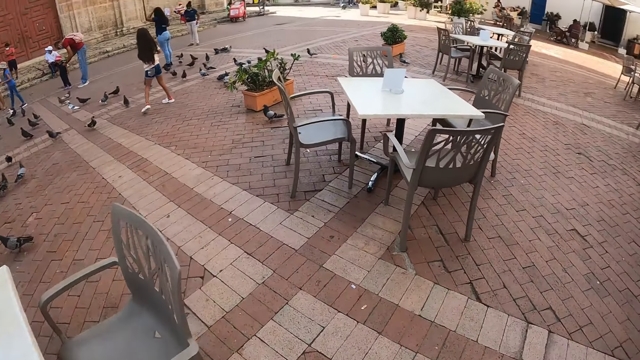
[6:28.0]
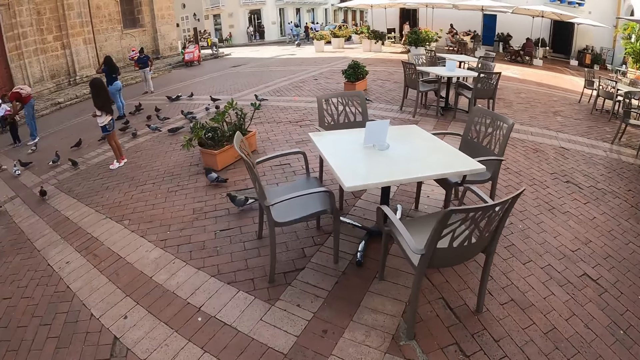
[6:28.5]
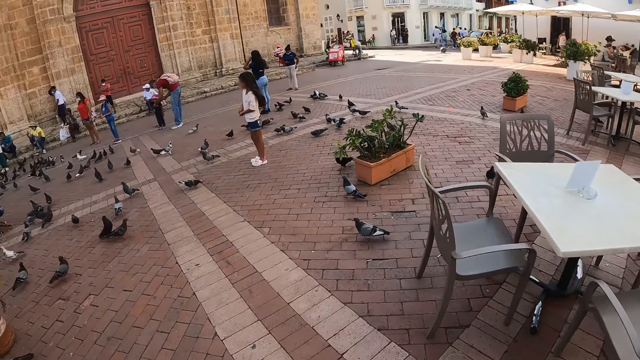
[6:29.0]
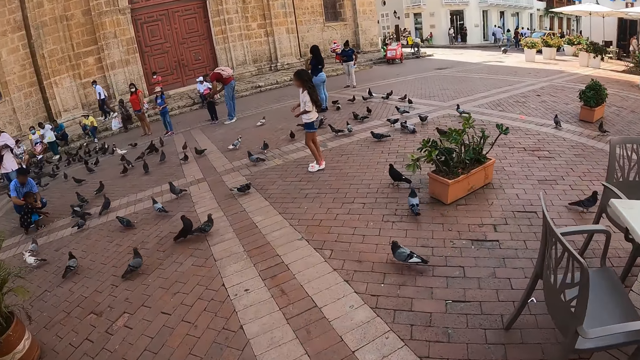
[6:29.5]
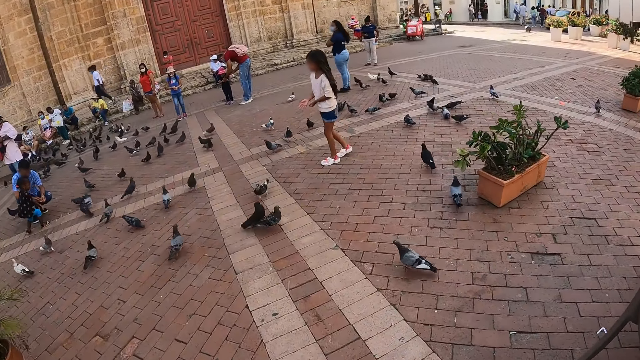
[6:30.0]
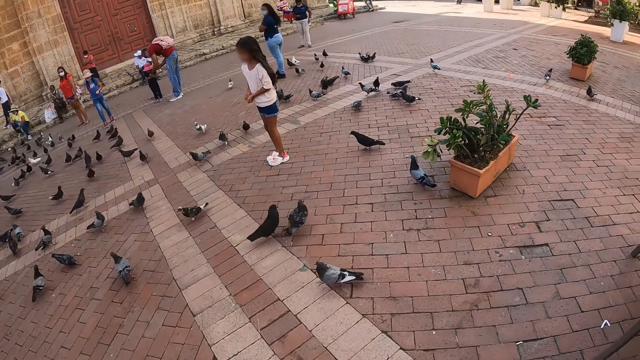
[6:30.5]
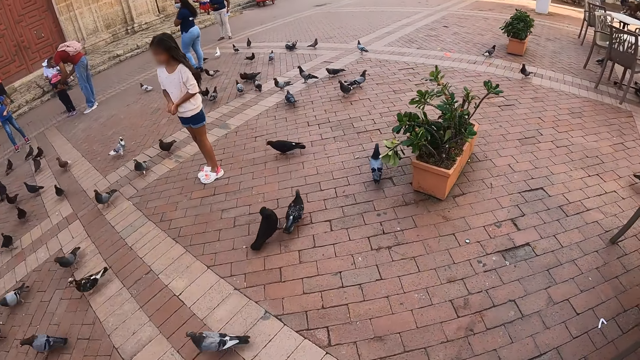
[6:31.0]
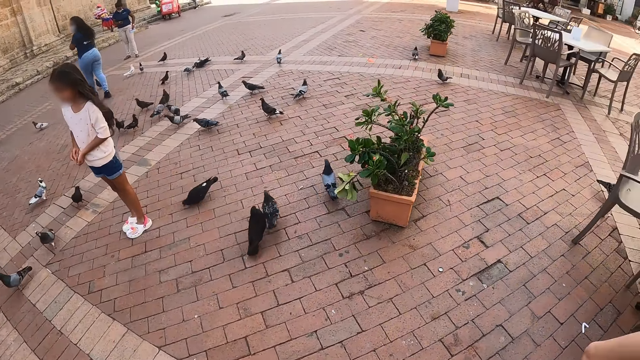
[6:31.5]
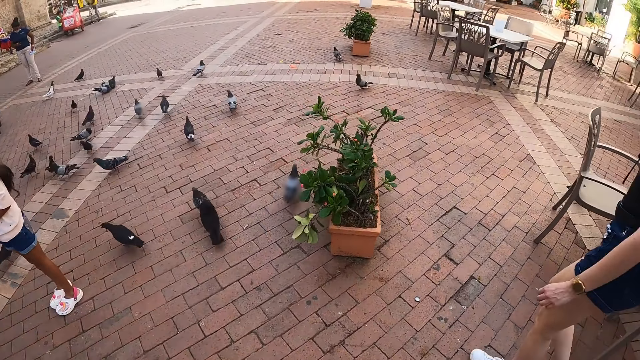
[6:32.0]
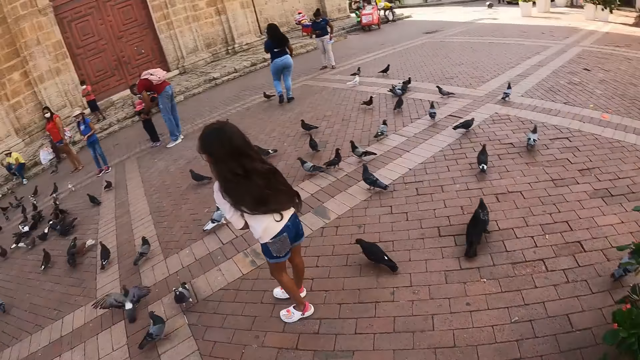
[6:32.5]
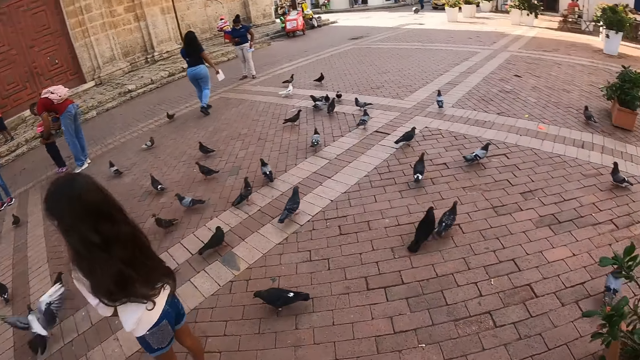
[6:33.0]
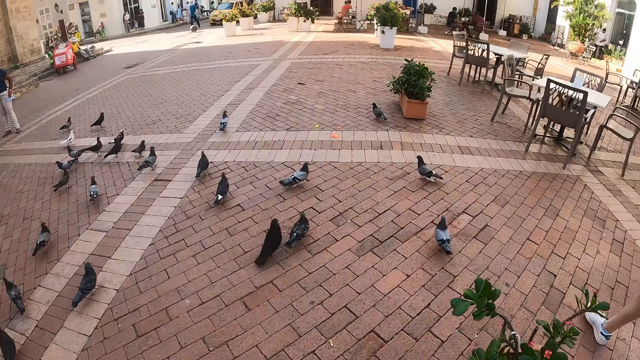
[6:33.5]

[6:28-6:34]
The camera wearer walks along the street.

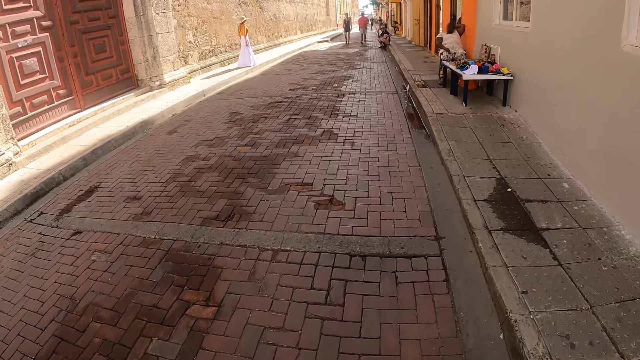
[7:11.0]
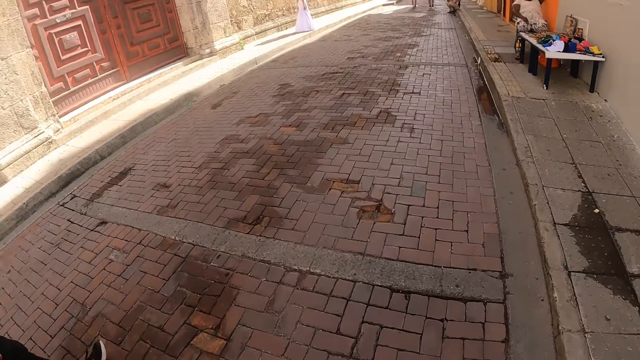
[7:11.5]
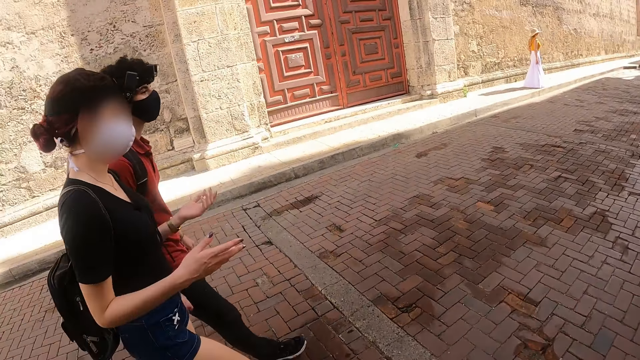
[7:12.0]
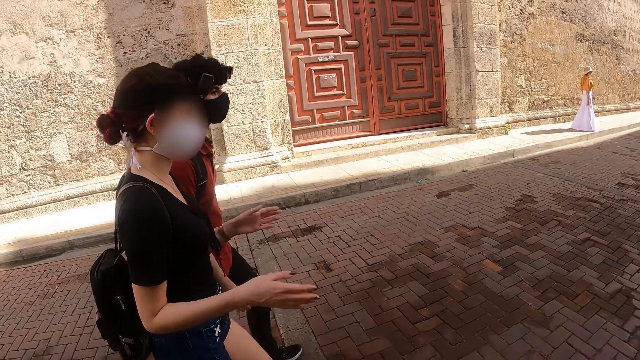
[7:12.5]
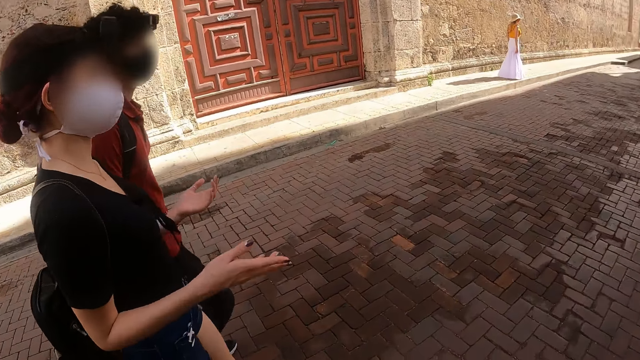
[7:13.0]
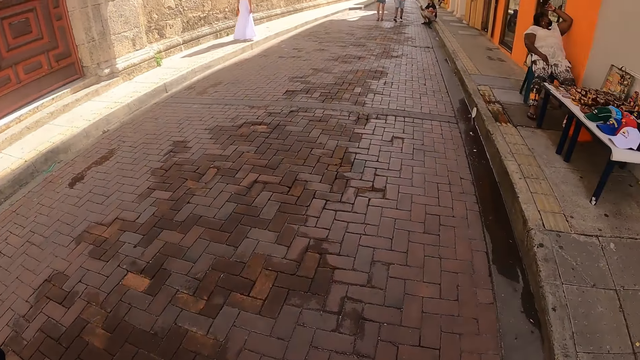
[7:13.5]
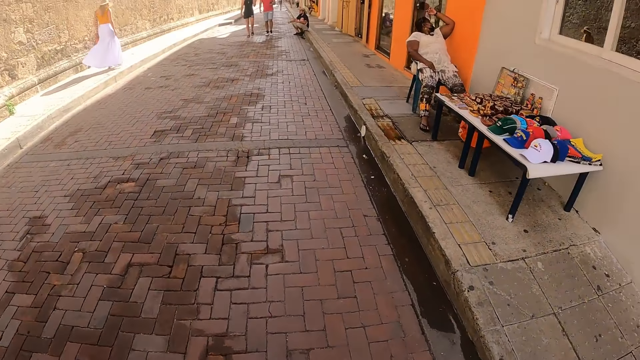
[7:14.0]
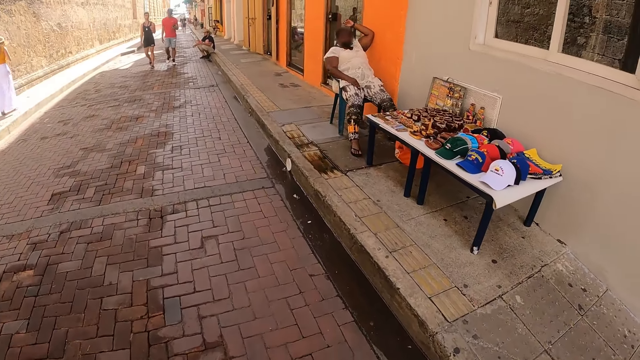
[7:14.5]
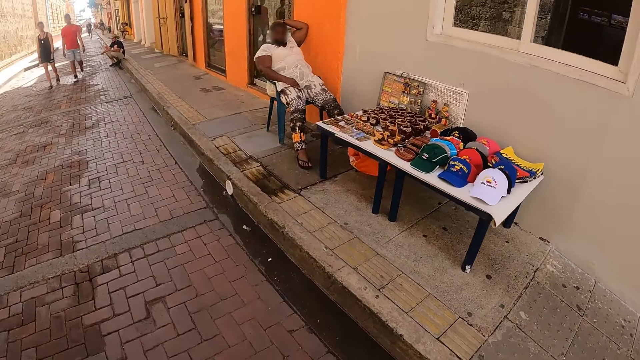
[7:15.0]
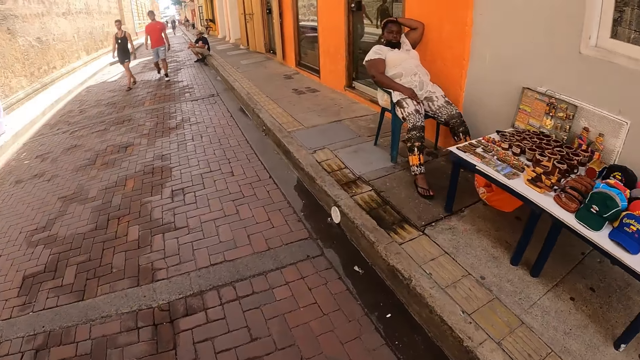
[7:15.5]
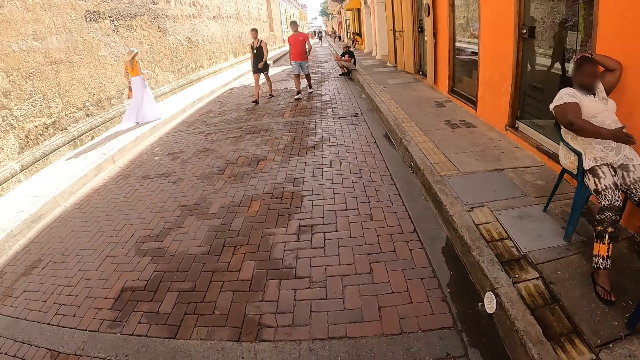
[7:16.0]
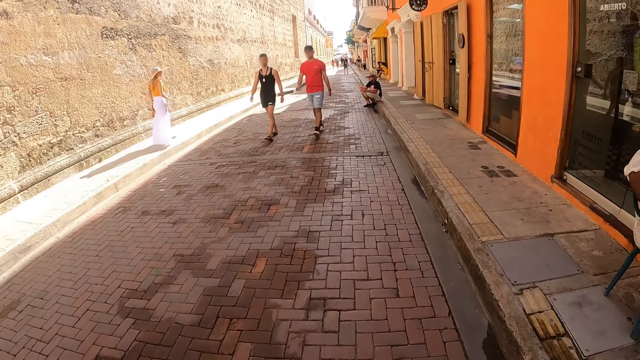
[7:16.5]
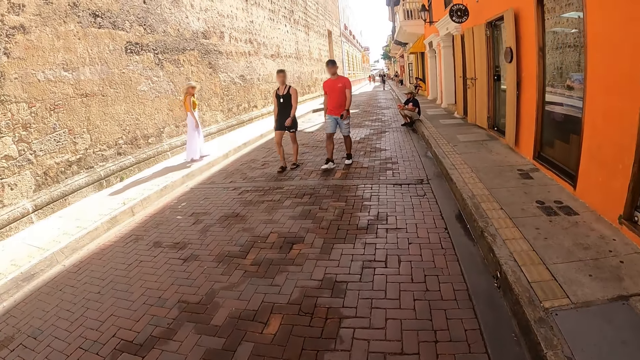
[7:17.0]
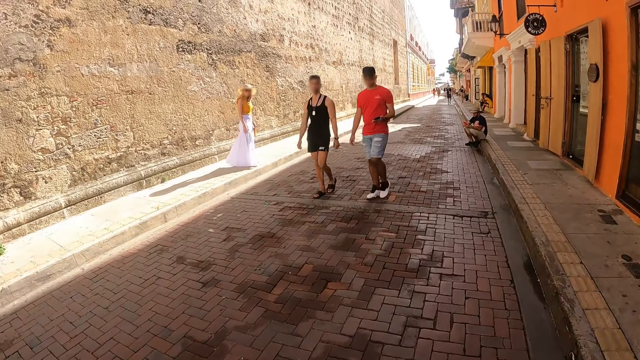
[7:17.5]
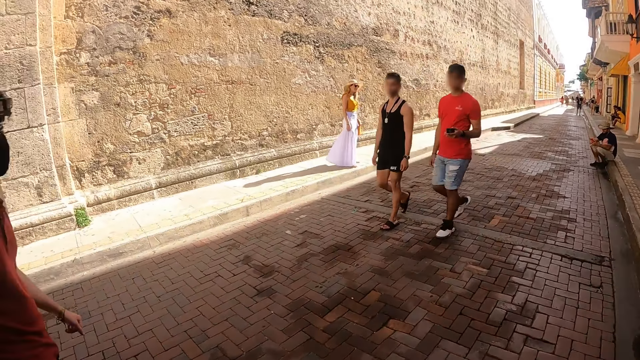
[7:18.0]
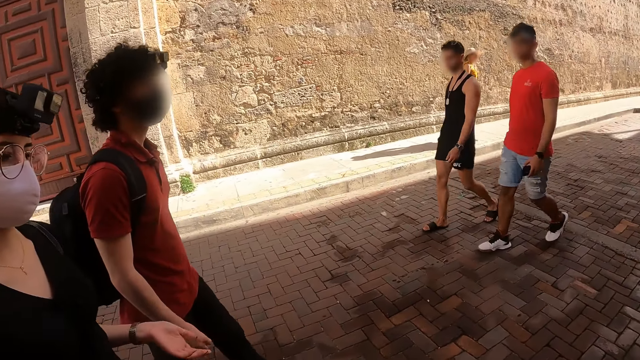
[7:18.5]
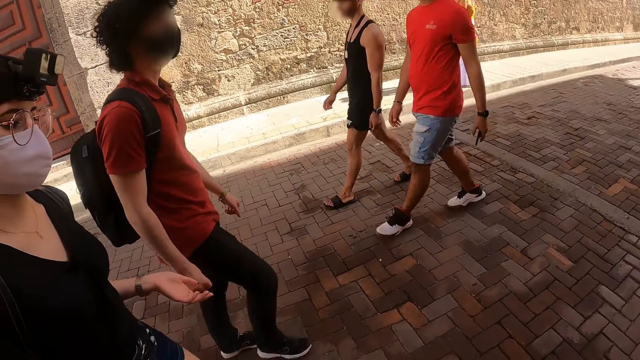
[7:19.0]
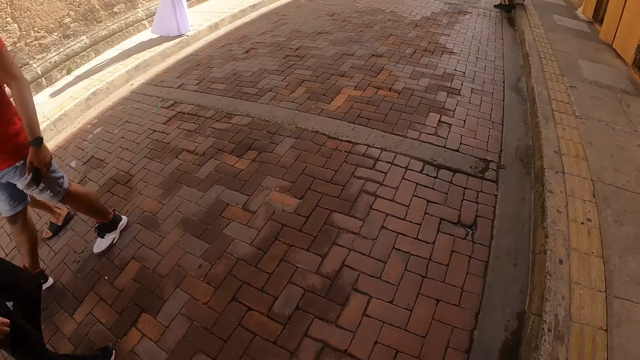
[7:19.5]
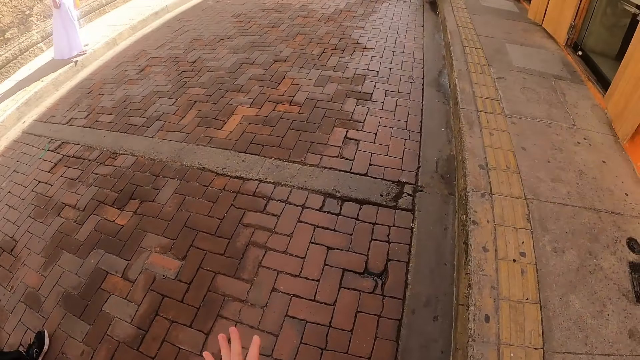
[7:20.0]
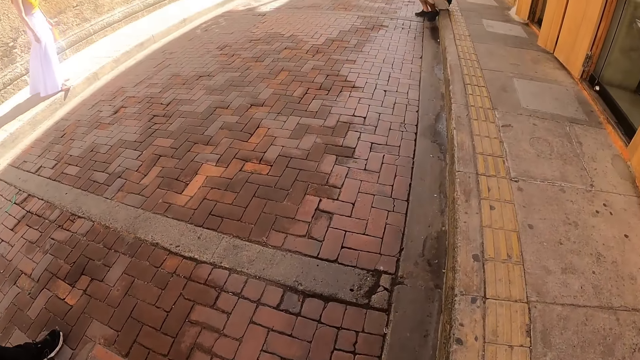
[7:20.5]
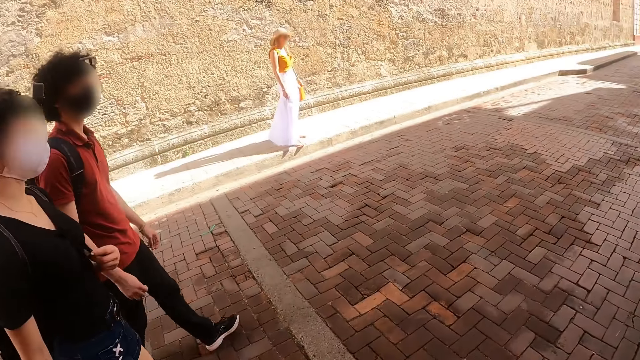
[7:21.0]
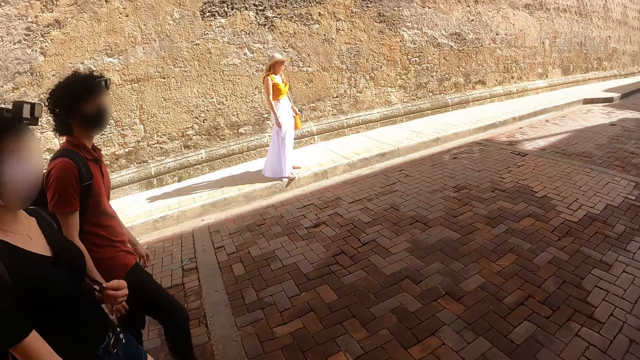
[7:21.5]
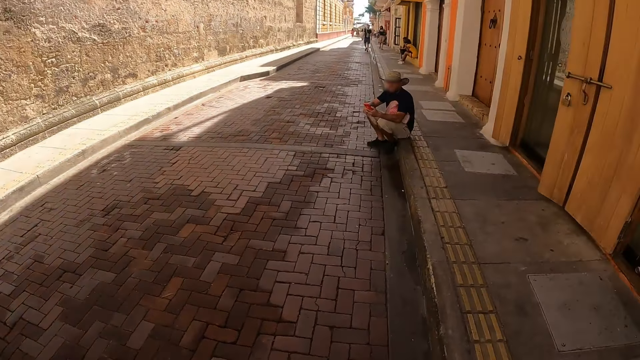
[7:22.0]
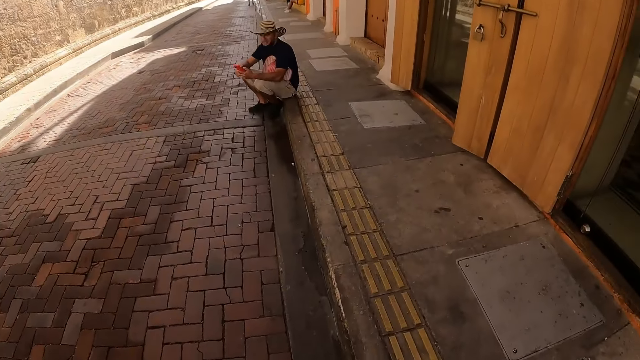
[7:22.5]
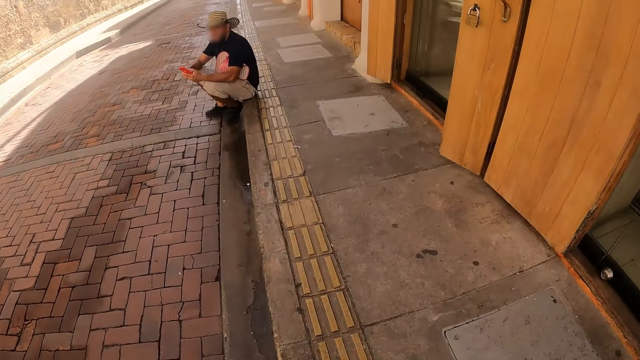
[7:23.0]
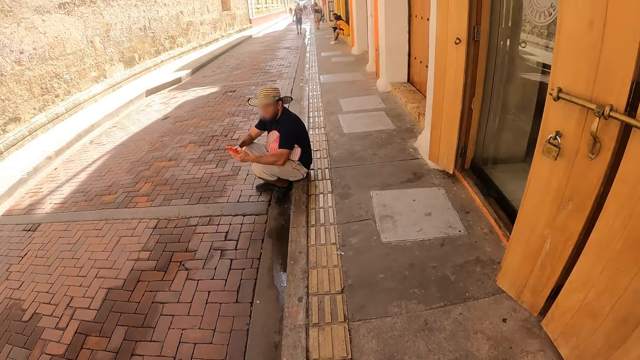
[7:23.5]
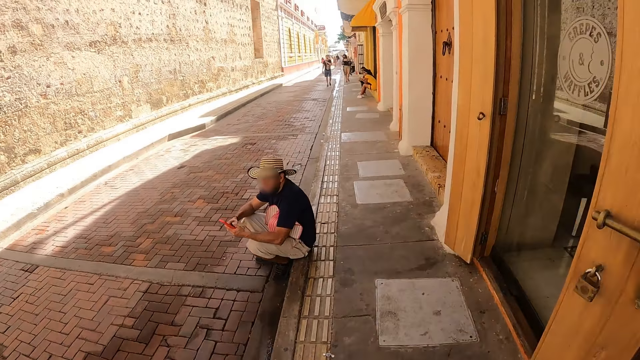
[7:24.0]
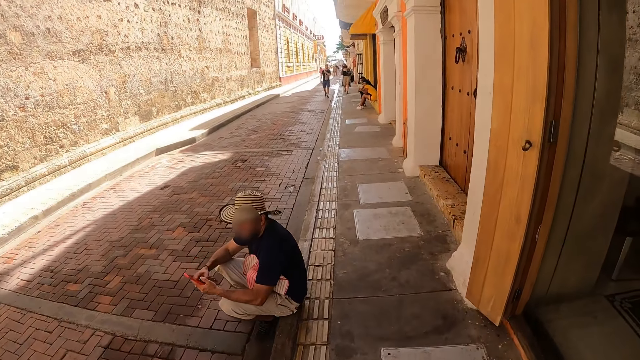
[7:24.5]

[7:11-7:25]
The camera wearer interacts with a lady and a man. They walk outside. They walk along the street. They interact with the lady.
